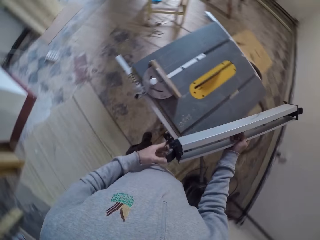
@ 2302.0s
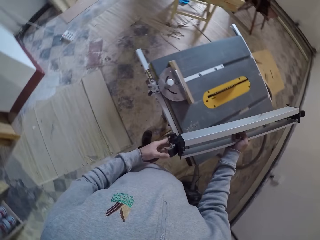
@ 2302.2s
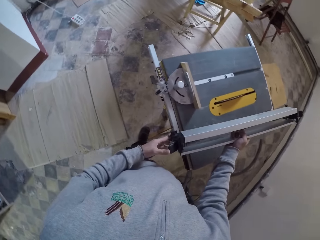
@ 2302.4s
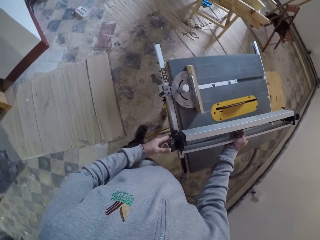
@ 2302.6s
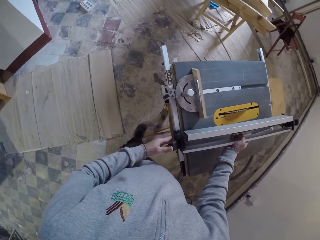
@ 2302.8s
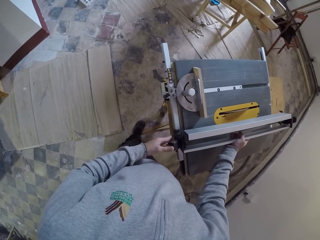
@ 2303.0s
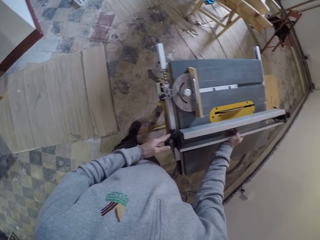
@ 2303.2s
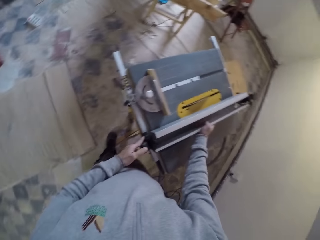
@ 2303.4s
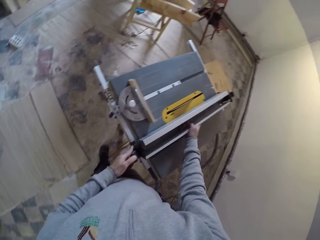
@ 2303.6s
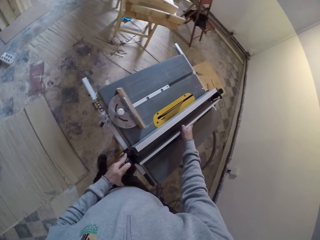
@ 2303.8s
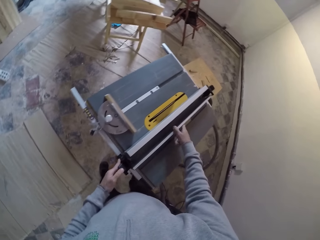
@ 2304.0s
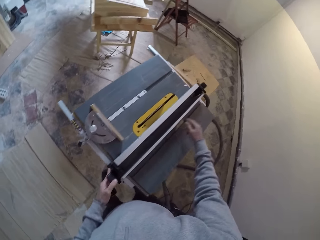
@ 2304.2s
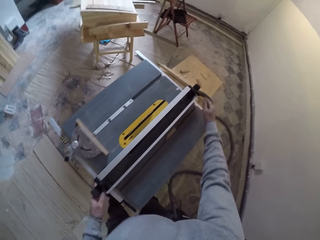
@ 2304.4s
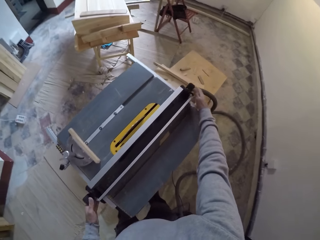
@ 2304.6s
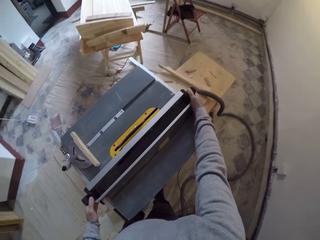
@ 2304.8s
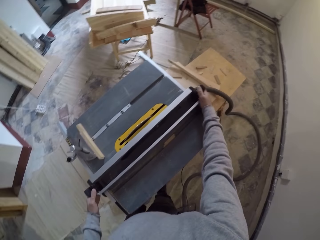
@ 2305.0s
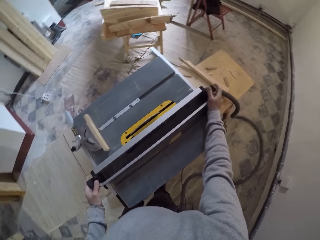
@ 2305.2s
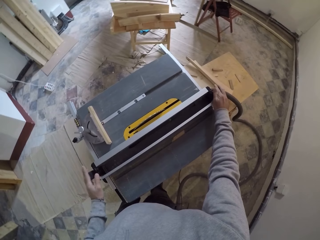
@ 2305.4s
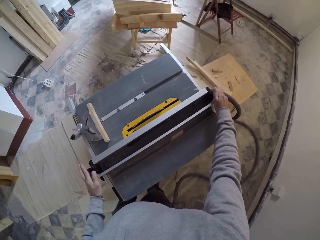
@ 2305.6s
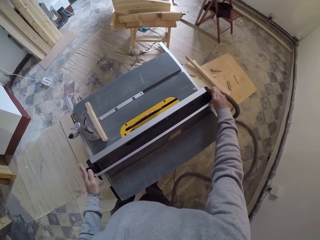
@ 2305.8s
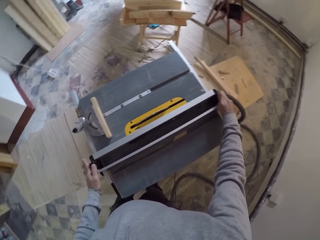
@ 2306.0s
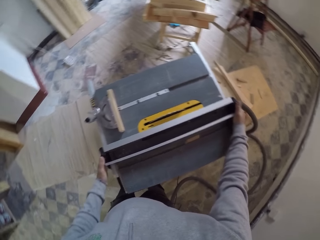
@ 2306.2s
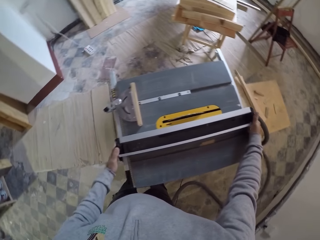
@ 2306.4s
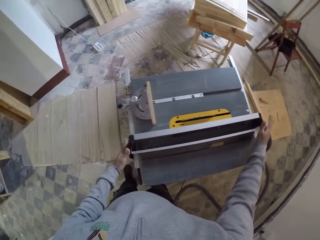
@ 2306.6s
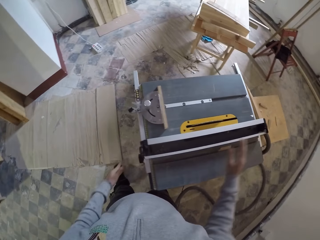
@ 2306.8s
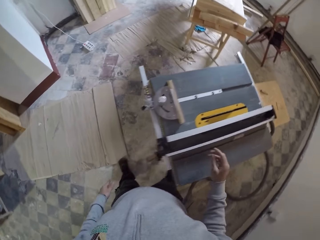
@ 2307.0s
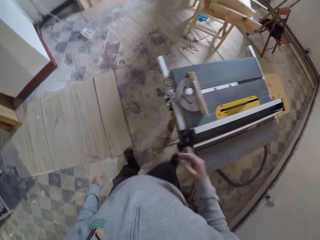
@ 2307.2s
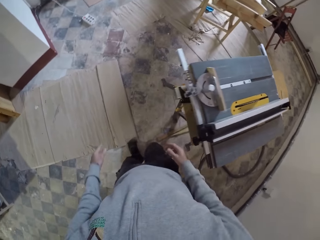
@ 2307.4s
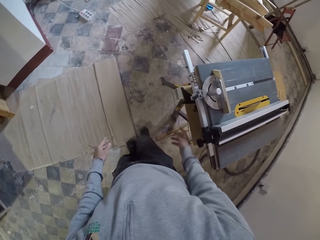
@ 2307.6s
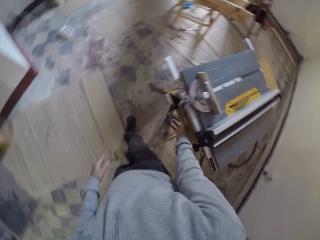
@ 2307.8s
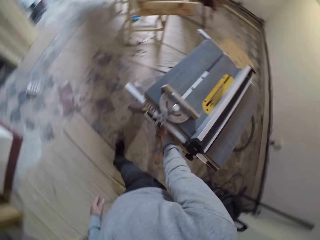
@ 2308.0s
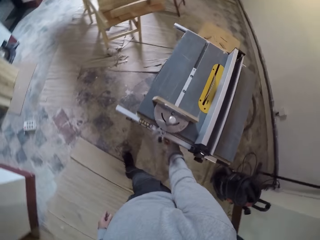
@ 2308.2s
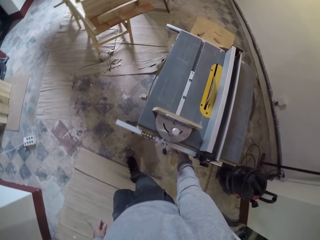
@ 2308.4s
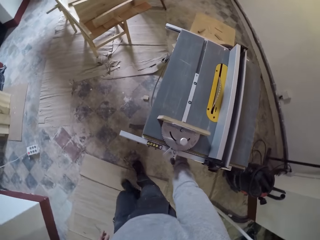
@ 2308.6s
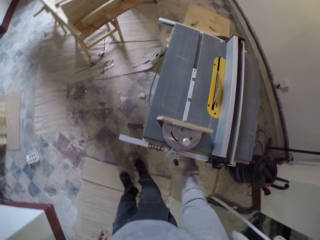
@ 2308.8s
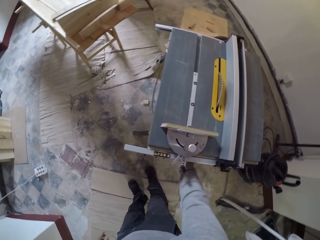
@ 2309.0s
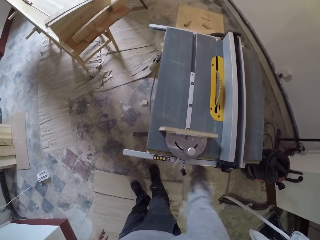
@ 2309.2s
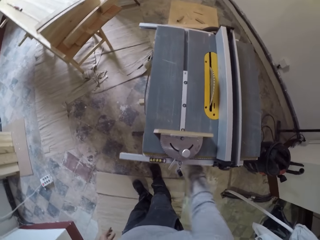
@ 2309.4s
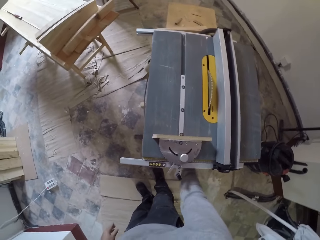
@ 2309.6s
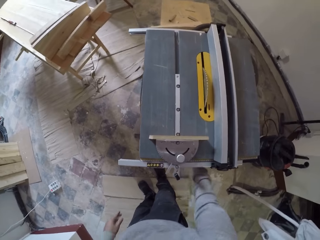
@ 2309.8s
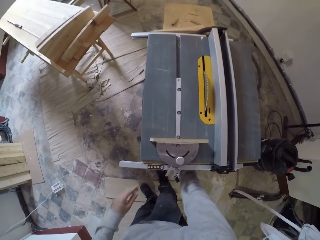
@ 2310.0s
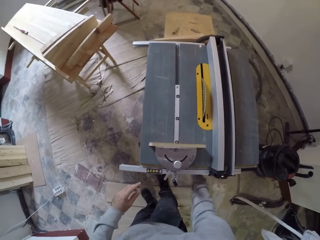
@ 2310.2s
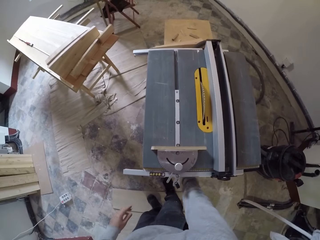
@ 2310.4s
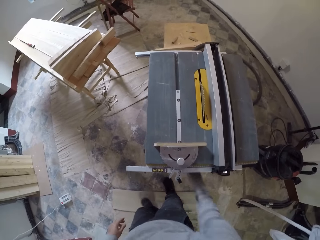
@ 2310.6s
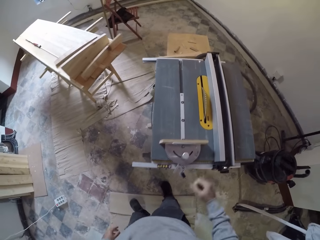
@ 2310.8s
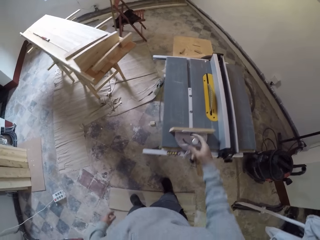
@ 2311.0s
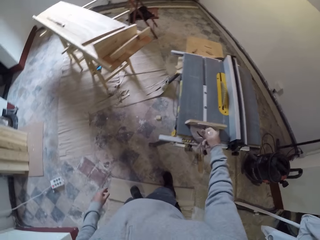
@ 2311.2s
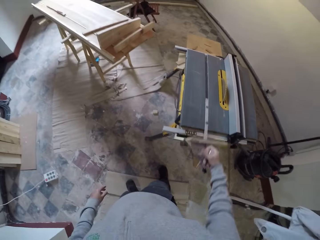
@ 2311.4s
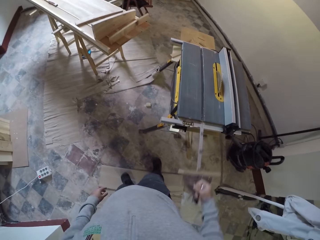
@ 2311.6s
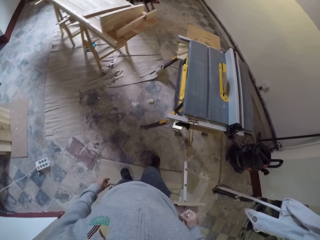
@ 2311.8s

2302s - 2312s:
The camera wearer walks within the room. They place something on something. They adjust something. They shake something.

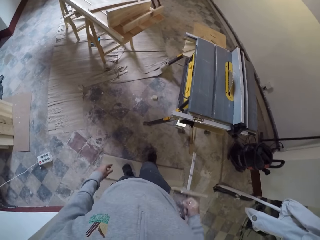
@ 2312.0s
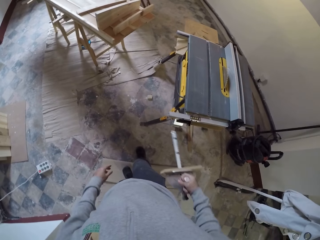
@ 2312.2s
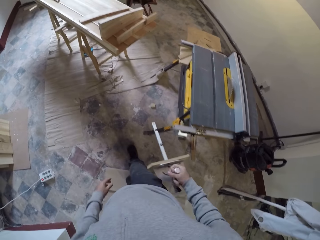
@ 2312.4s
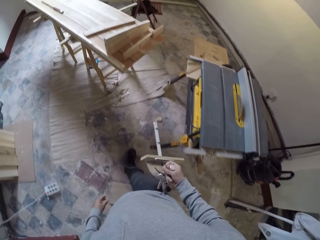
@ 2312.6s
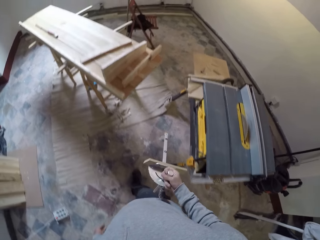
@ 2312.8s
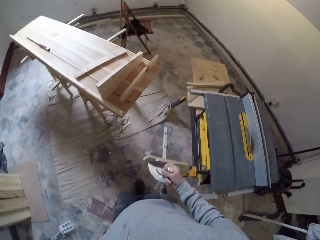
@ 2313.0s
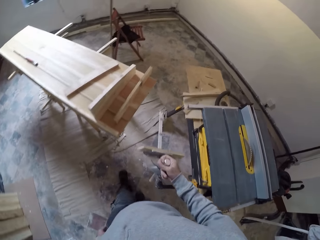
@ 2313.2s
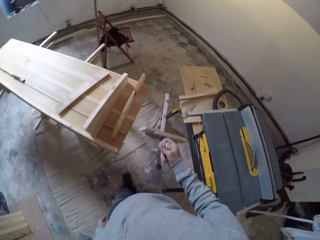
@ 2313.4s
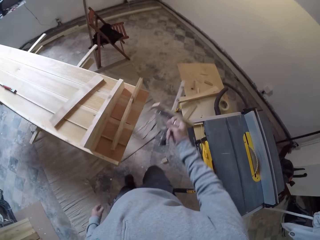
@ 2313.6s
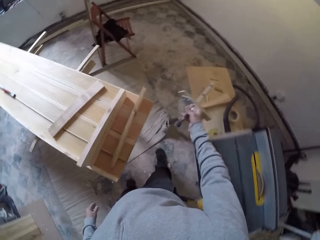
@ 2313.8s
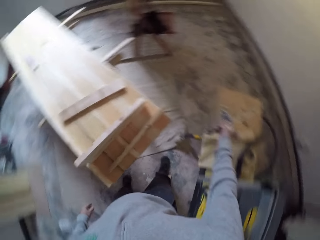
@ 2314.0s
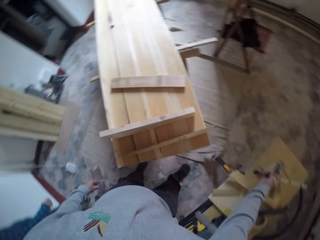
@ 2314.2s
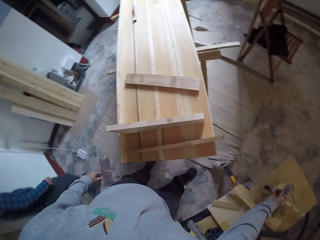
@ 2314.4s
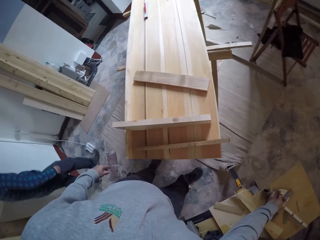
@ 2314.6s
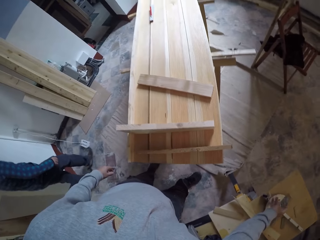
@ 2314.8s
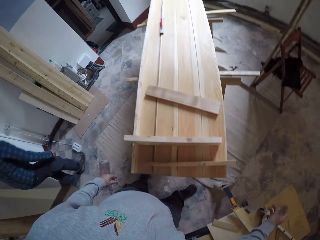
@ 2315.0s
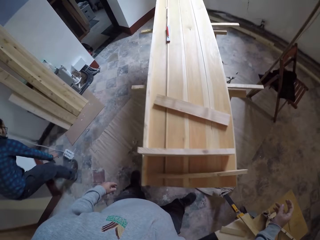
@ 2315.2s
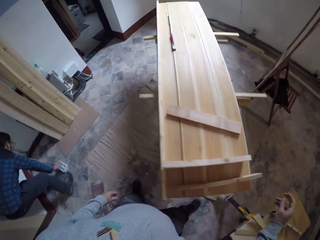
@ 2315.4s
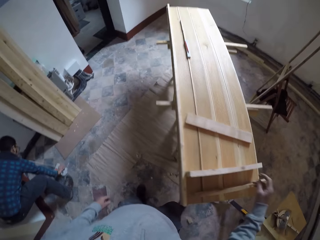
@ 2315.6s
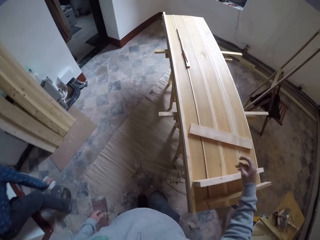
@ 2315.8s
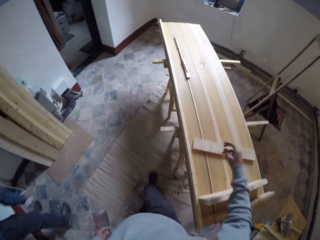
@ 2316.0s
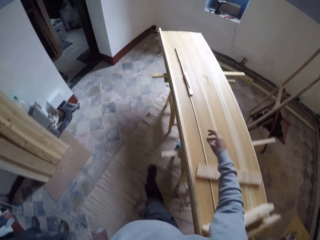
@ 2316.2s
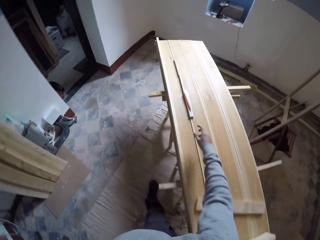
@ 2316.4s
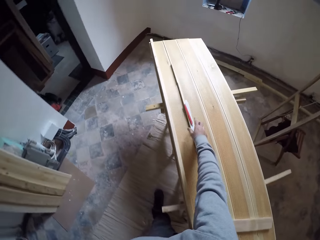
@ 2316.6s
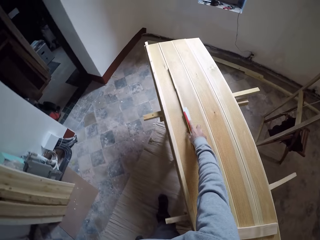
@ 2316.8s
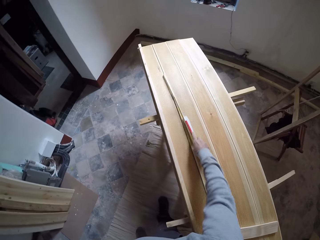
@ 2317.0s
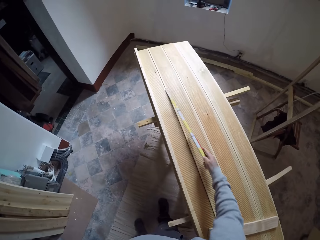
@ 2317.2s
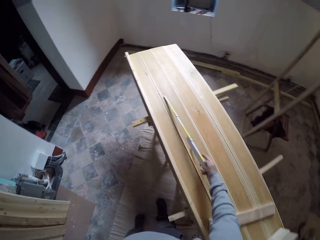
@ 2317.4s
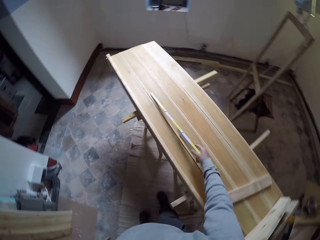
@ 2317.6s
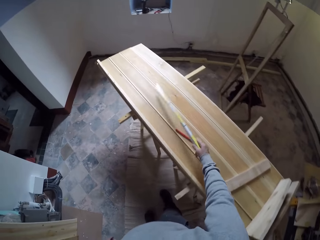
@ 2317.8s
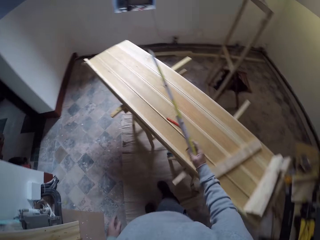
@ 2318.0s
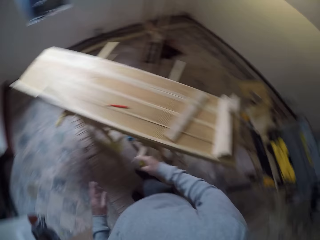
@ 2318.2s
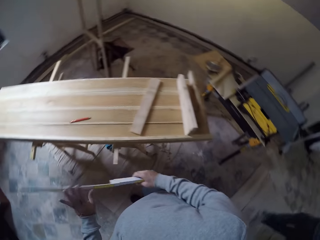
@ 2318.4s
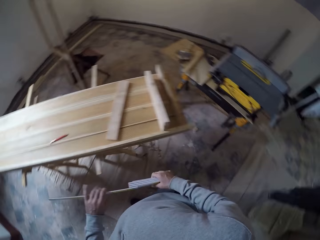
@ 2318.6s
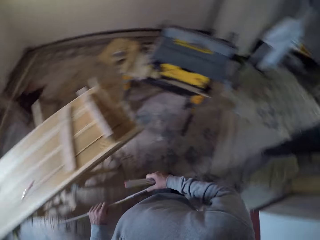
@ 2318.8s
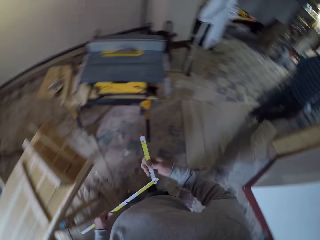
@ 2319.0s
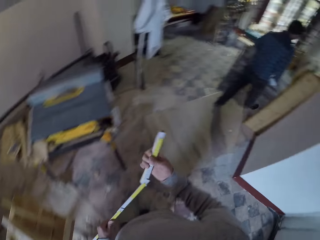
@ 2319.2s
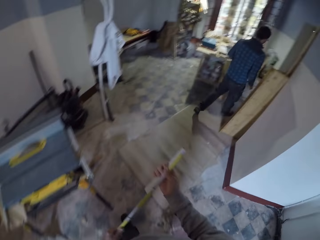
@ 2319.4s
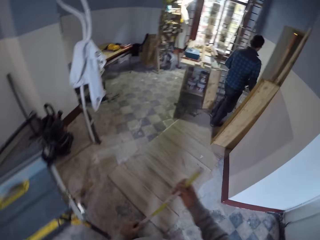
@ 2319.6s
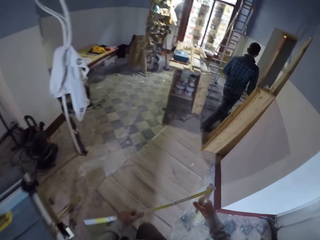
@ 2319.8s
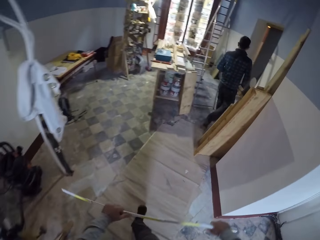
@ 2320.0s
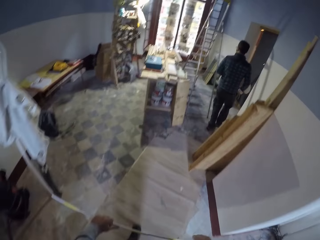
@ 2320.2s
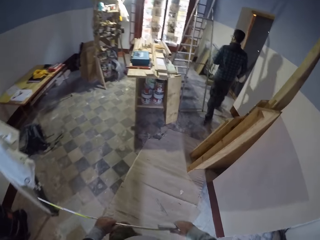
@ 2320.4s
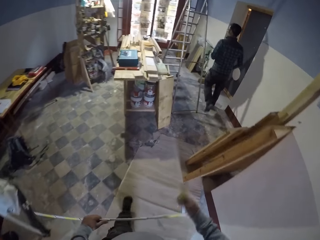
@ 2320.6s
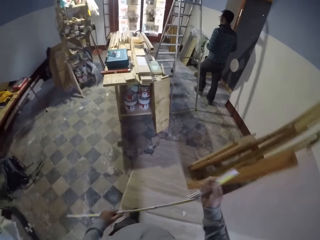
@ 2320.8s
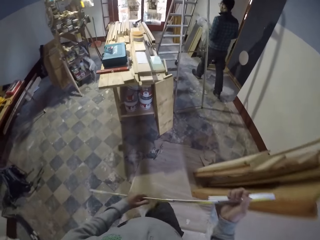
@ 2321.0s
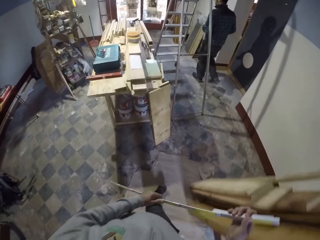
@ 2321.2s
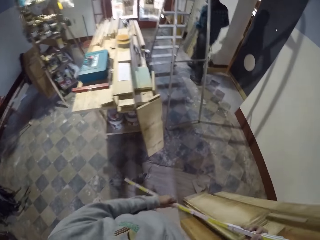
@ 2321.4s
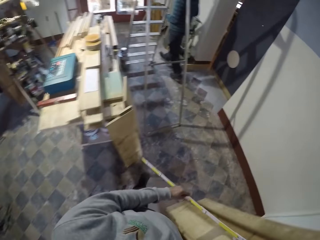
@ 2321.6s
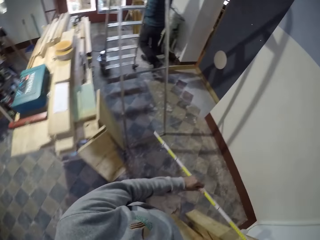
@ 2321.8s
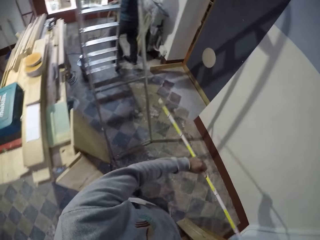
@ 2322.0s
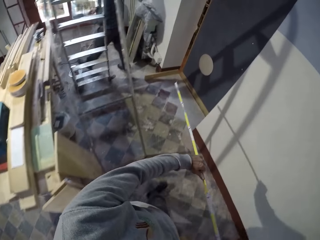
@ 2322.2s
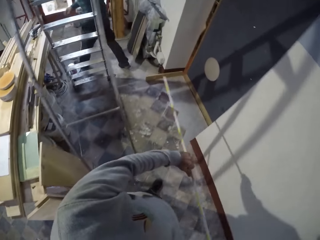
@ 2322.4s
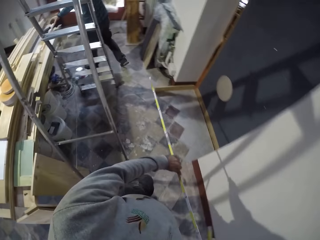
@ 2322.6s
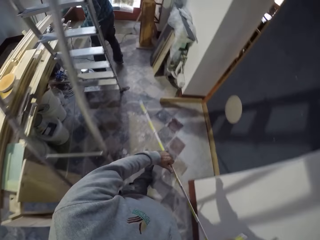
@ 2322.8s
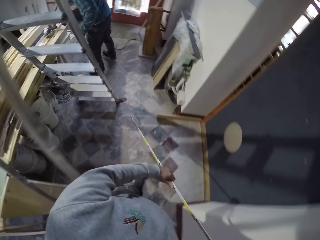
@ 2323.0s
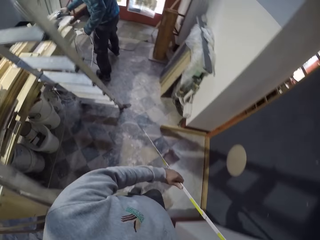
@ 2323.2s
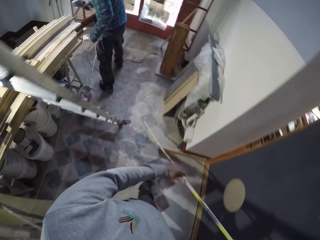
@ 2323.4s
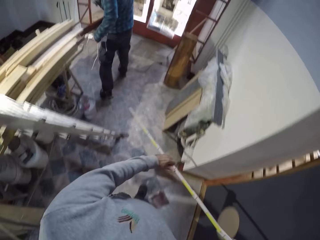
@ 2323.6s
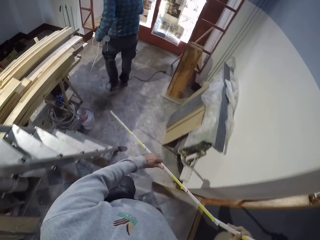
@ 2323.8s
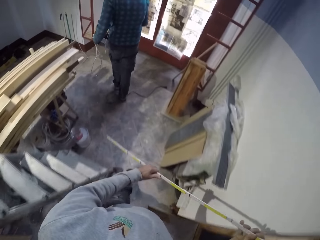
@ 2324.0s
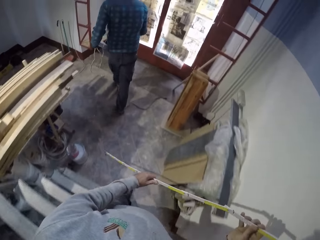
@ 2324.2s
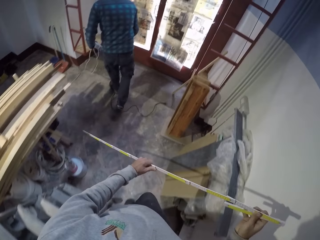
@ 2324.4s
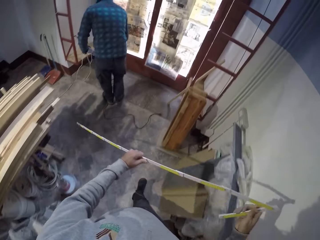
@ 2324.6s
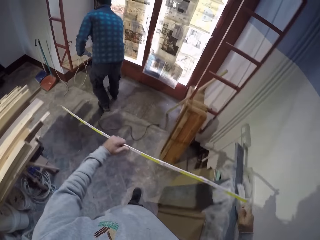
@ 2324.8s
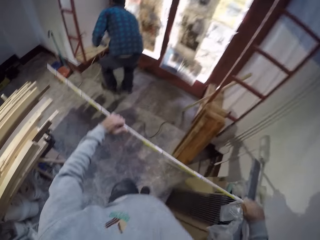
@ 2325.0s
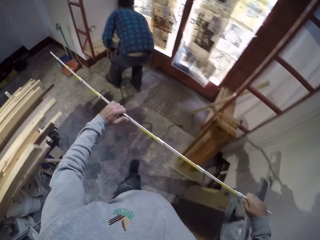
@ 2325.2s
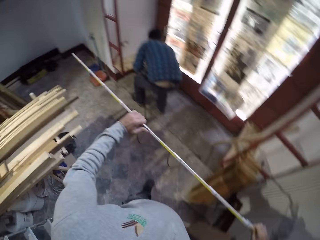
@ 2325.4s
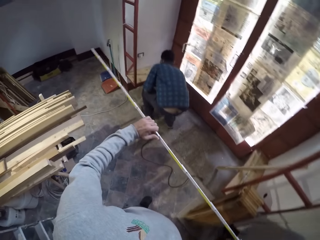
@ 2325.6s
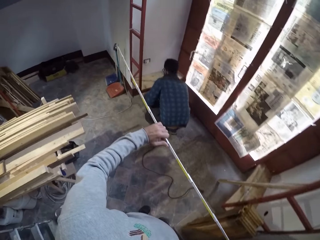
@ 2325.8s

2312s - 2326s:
The camera wearer pulls something. They walk within the room. They look around. They pick up a ruler and a red pen. They pick up the ruler. They adjust the ruler. They walk within the room. They walk within the room again.
